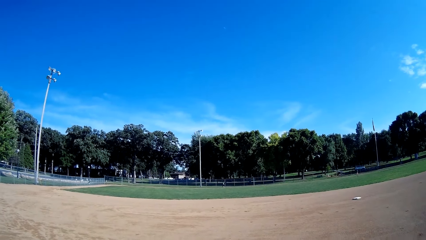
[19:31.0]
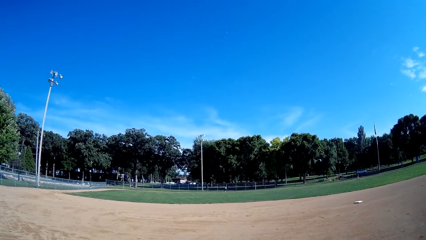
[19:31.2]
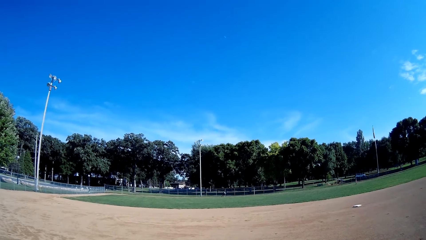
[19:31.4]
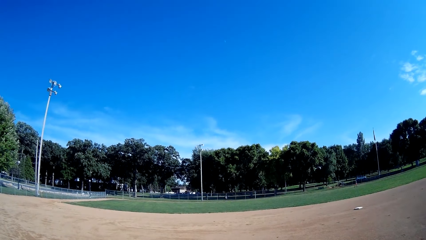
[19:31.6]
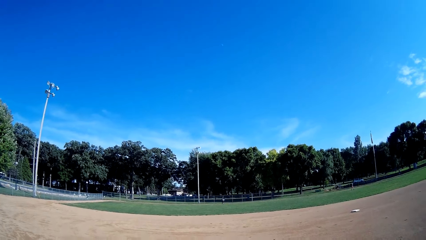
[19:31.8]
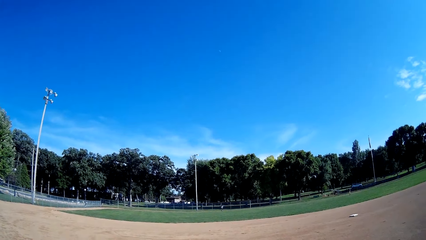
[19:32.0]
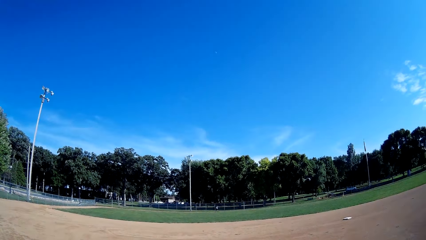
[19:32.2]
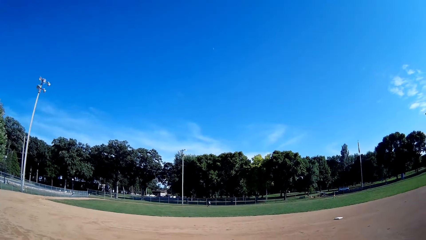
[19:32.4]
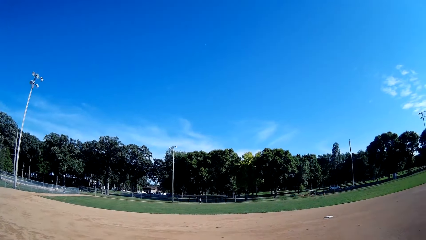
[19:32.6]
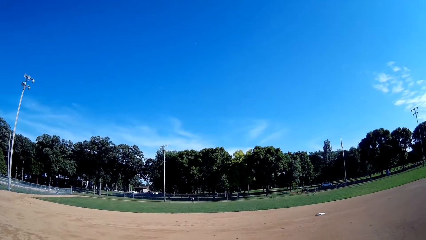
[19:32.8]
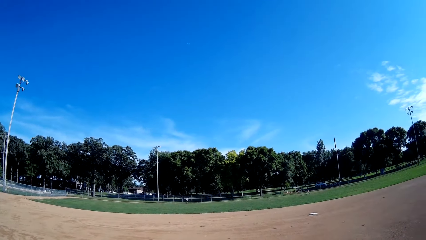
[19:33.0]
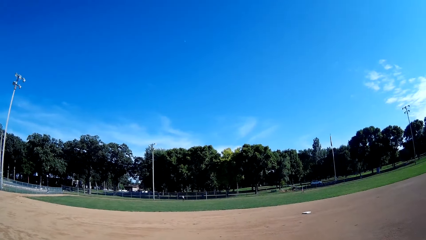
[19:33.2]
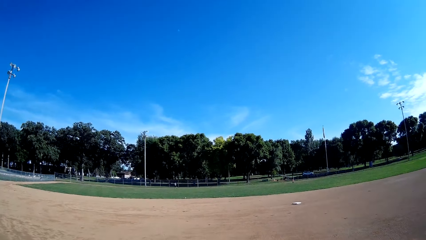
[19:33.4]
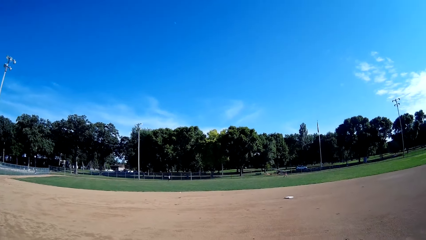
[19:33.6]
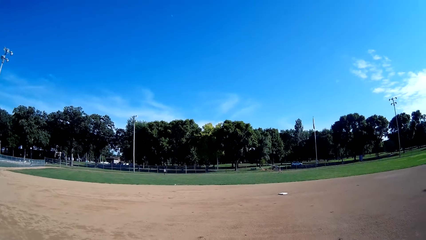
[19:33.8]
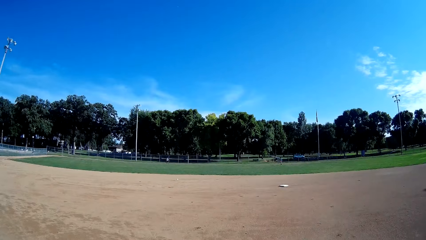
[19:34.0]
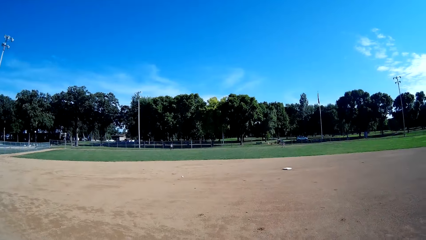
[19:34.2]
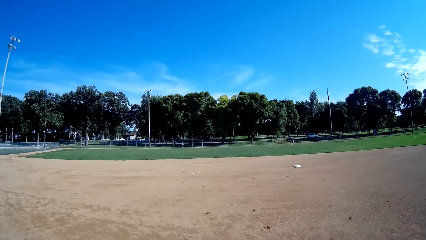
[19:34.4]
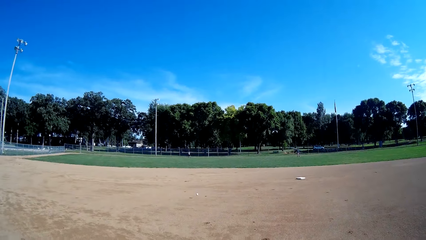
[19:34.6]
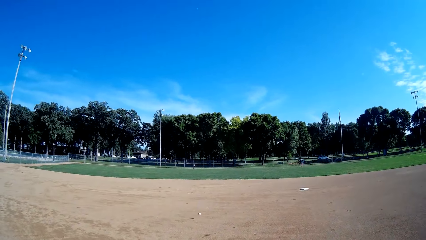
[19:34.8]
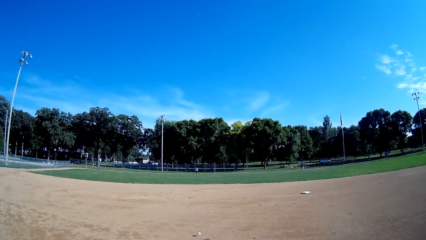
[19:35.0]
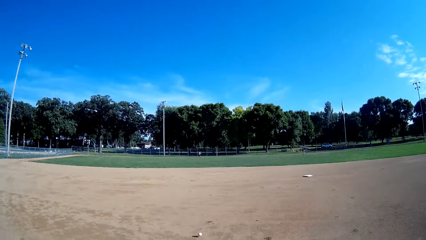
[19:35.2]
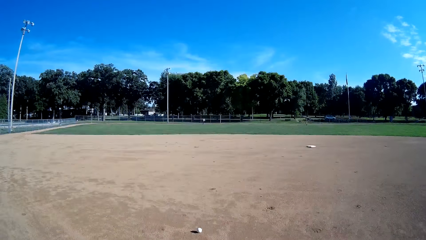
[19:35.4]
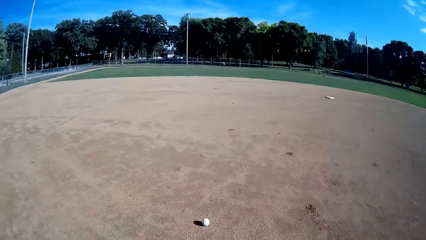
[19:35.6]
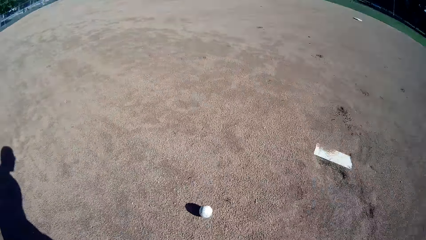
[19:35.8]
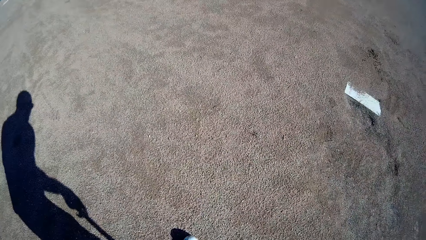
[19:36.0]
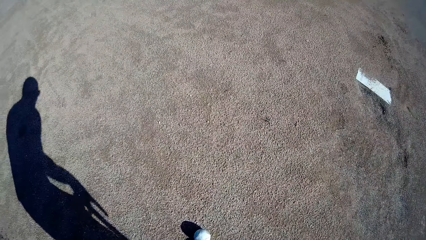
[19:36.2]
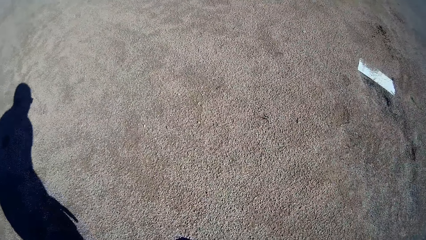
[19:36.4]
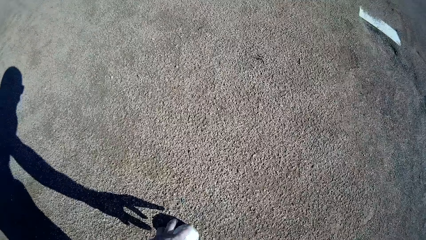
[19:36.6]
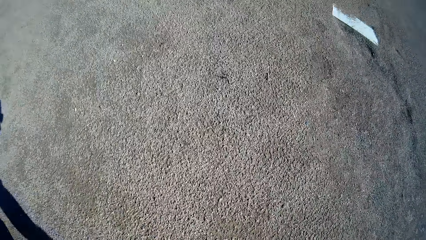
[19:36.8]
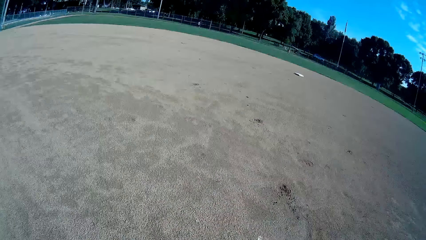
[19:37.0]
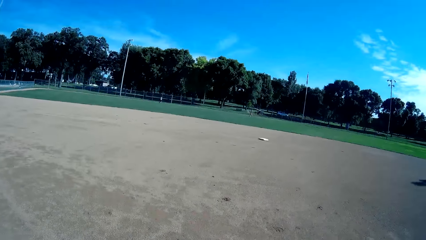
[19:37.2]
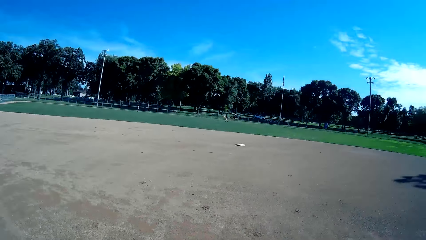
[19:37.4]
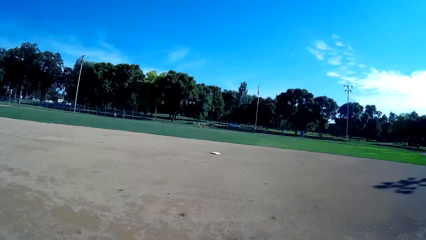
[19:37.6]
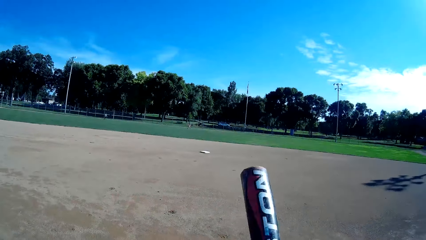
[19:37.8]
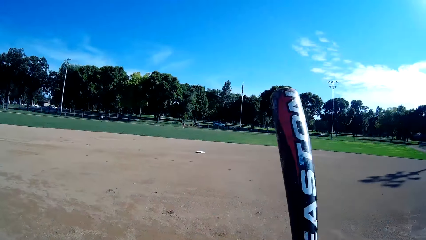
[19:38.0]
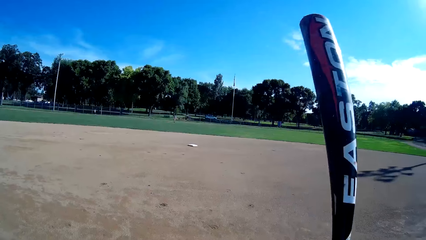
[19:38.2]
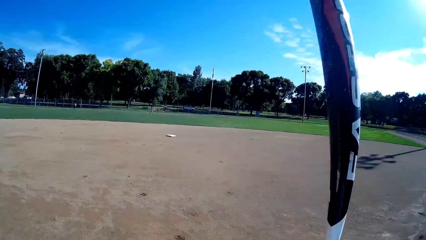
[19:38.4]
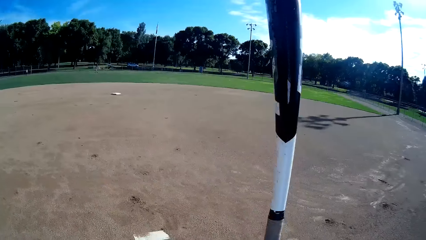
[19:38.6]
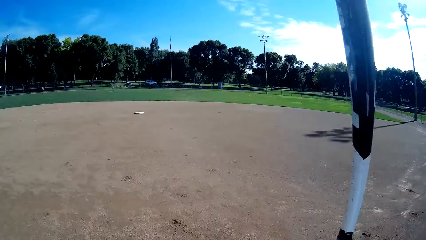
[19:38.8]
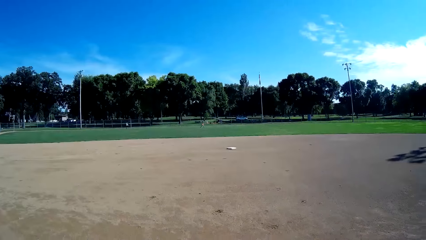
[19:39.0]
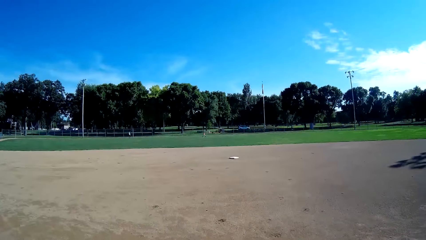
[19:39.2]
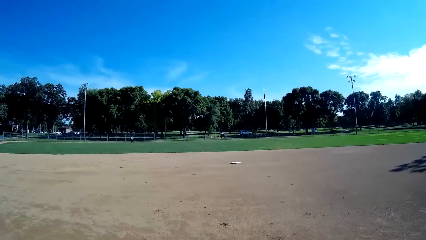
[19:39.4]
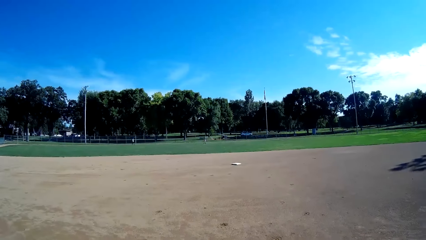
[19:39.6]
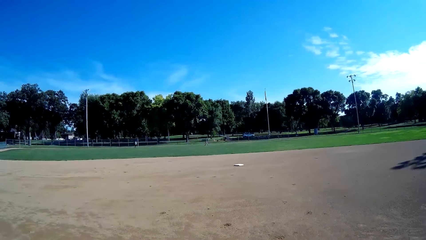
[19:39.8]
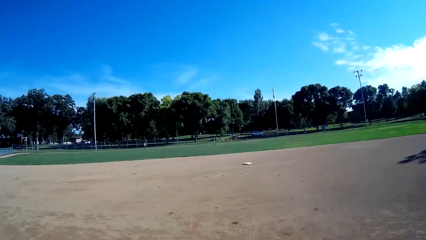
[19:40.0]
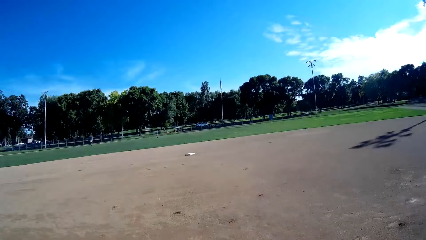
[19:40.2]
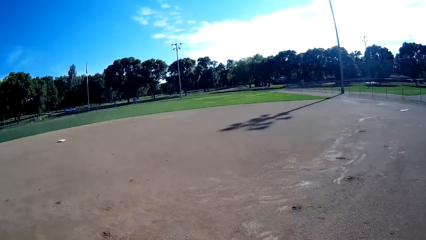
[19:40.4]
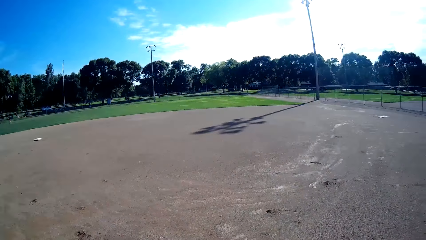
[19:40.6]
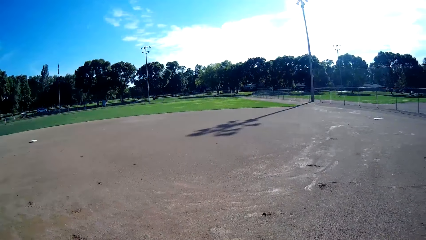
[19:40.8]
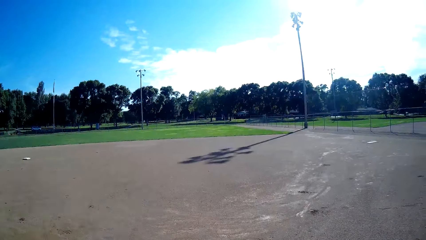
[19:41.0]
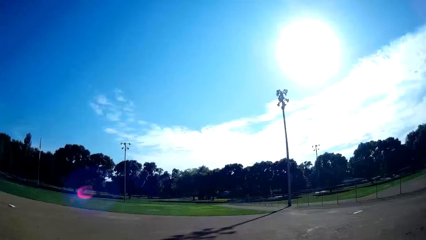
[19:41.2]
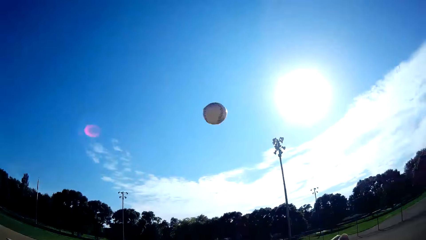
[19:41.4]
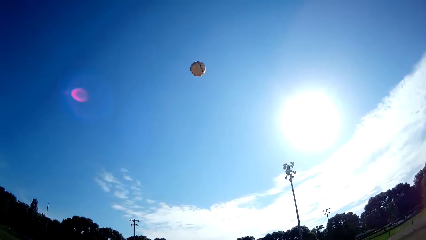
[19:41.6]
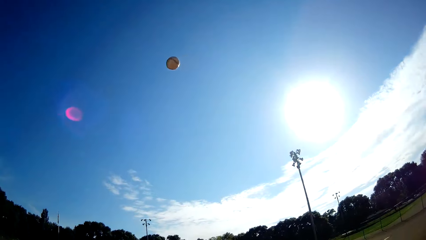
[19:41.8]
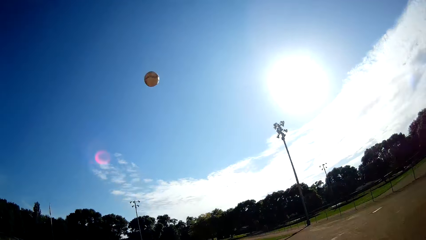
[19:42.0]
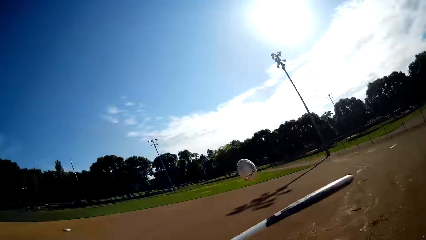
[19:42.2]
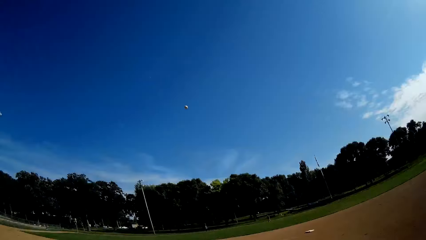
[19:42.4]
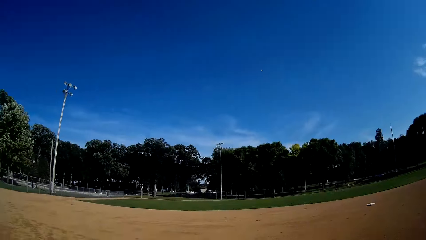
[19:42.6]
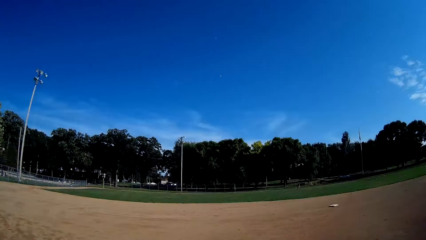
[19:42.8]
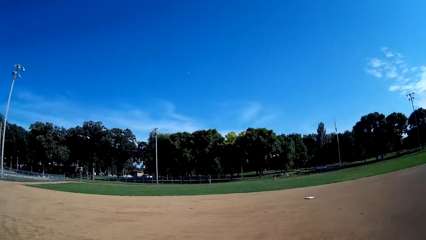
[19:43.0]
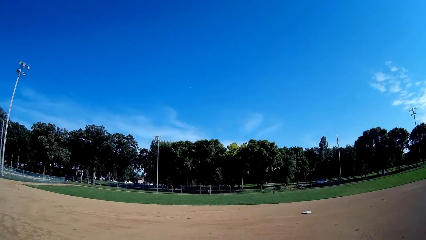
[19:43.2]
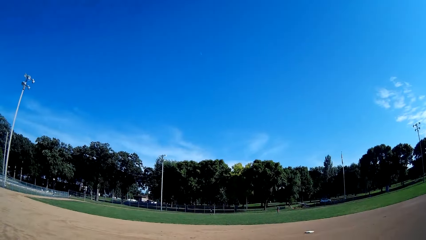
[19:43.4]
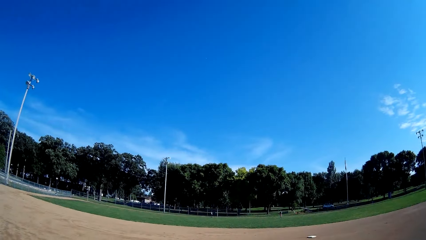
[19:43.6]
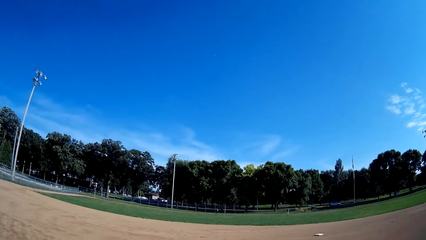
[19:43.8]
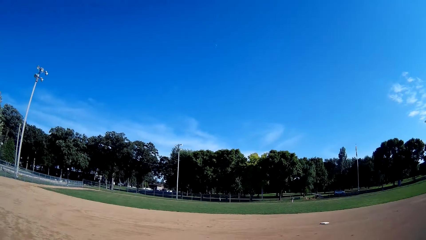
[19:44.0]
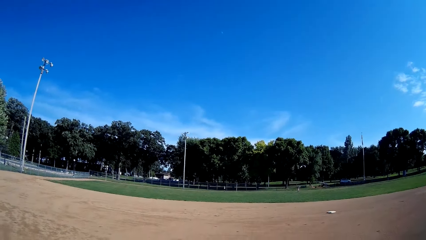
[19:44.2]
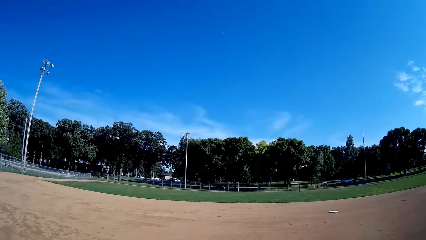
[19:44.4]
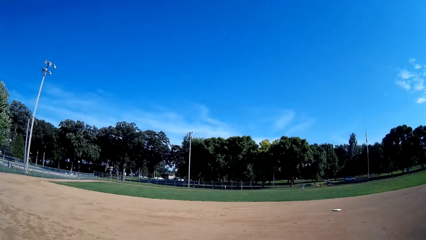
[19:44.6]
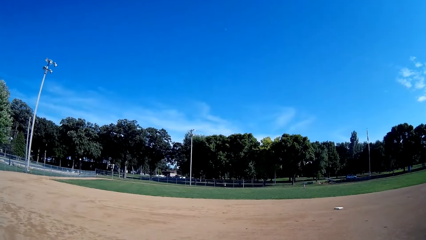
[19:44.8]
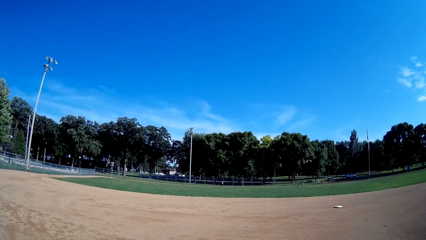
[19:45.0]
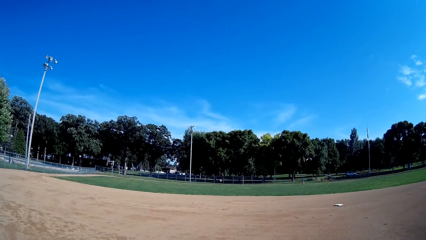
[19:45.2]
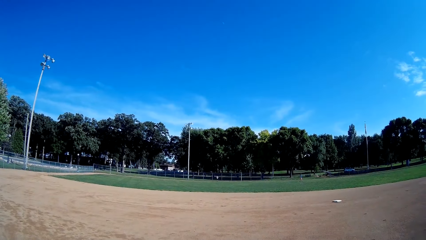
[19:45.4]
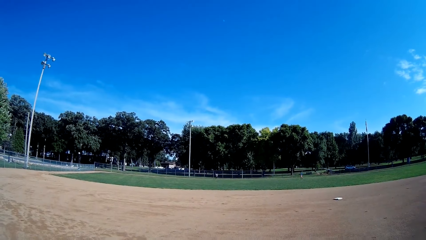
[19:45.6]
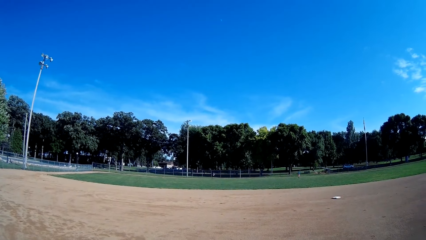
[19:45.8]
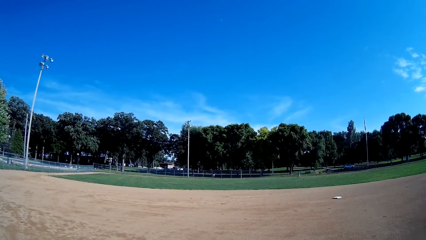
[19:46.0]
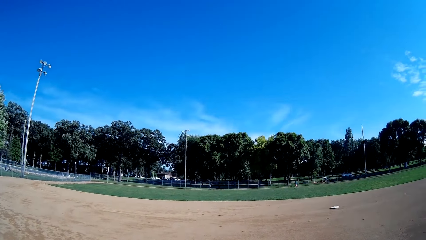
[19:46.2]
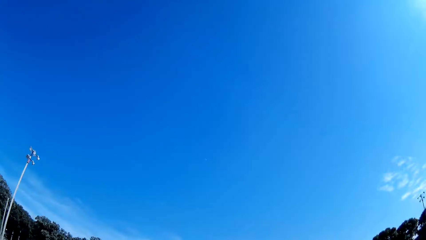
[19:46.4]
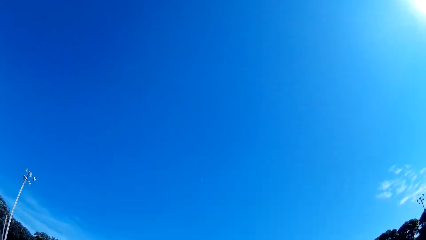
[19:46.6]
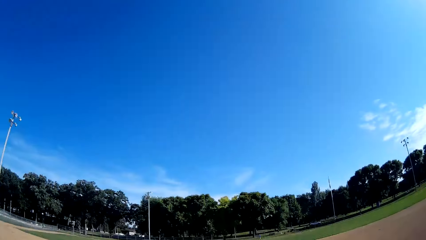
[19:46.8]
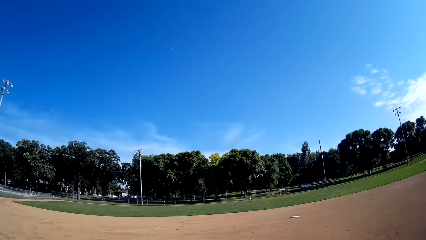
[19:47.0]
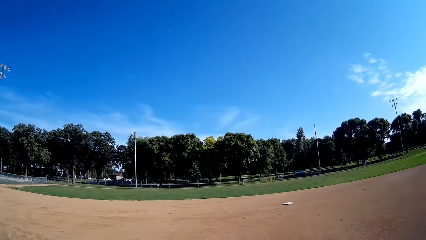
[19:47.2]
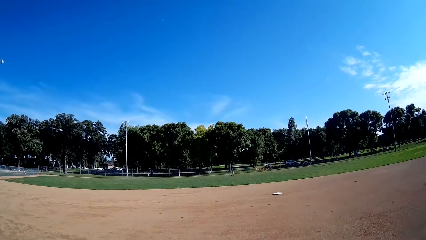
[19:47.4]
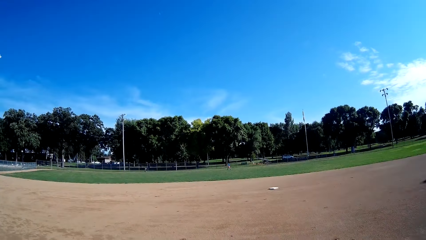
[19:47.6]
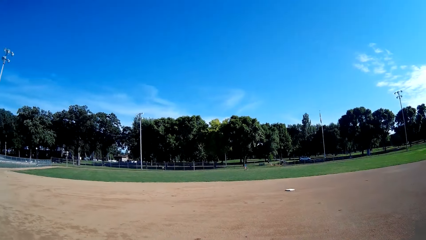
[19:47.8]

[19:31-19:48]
A man throws the baseball to the camera wearer. The camera wearer stops the baseball. They pick up the baseball on the floor. They stare around. They throw the baseball up. They hit the baseball with the baseball bat towards the man. They stare around. The man runs to the baseball.
